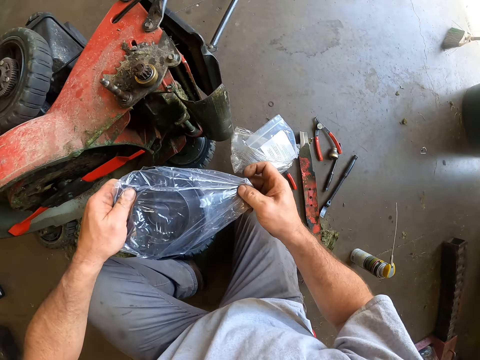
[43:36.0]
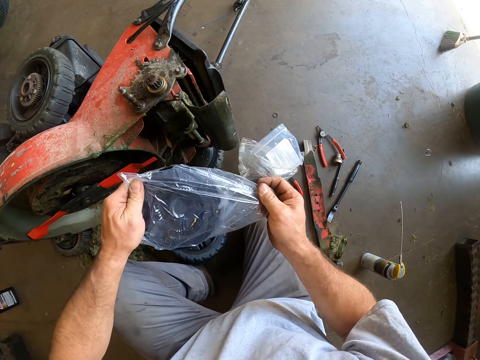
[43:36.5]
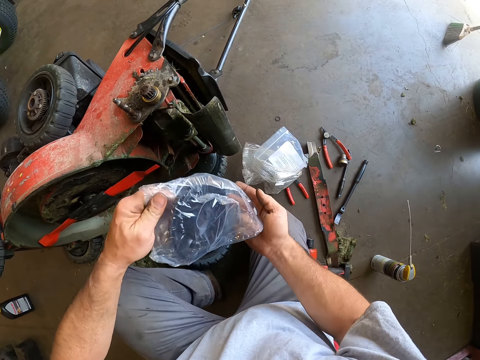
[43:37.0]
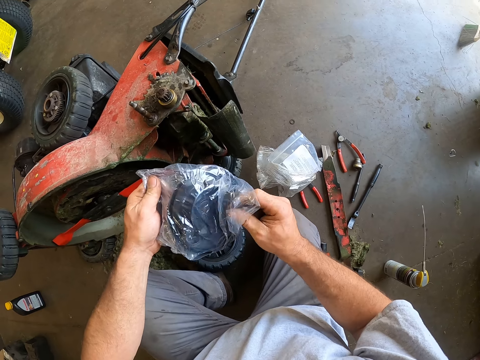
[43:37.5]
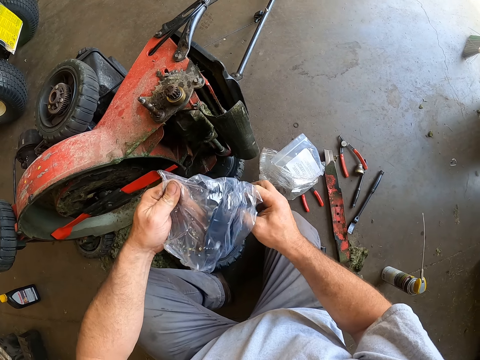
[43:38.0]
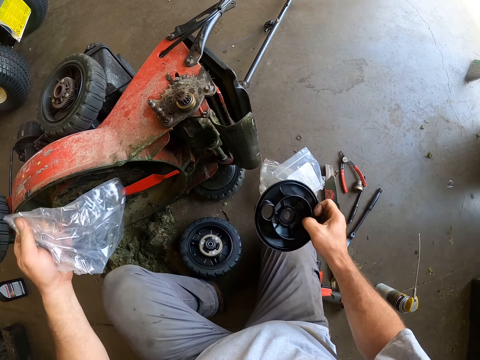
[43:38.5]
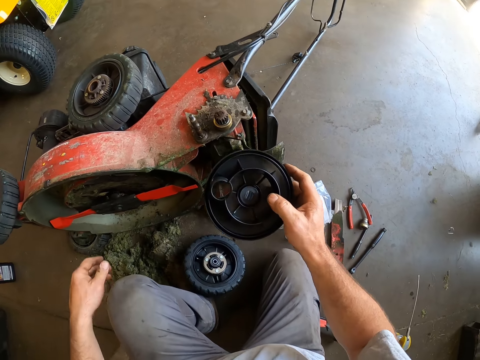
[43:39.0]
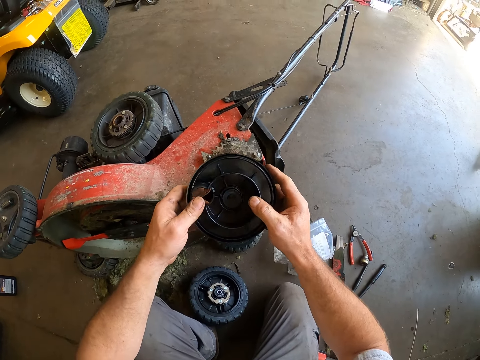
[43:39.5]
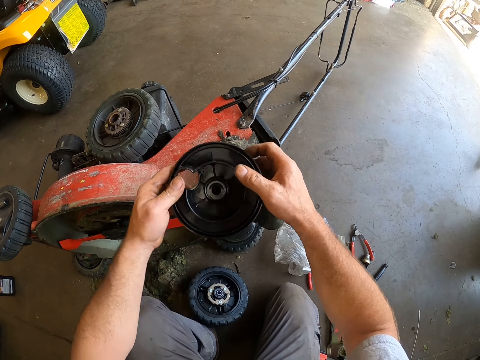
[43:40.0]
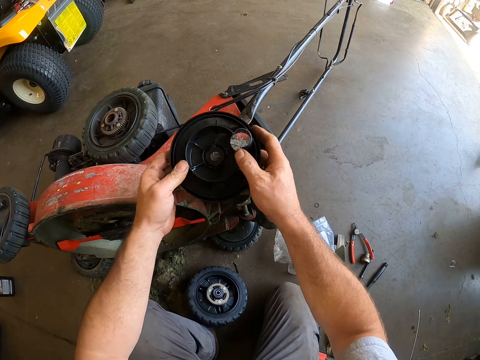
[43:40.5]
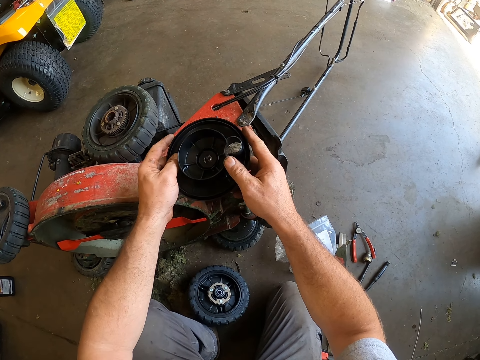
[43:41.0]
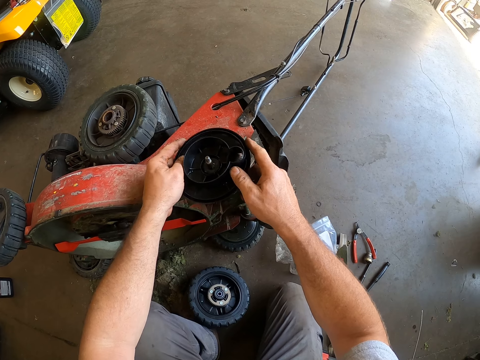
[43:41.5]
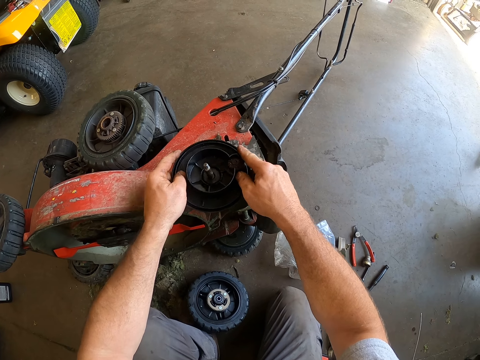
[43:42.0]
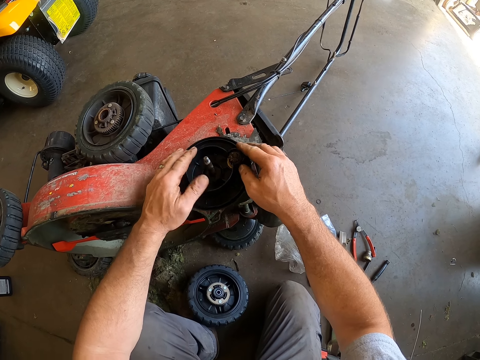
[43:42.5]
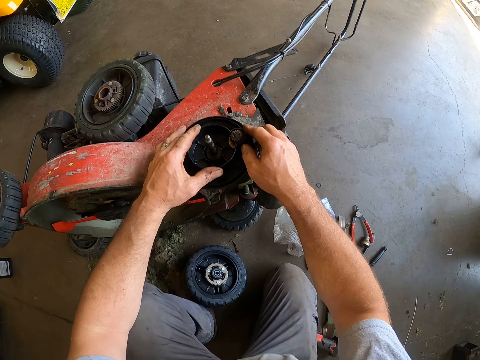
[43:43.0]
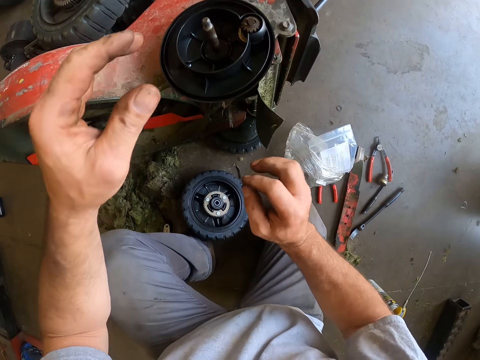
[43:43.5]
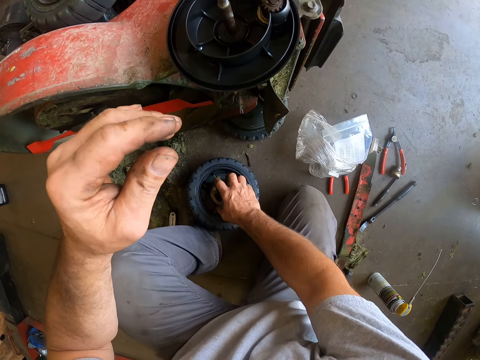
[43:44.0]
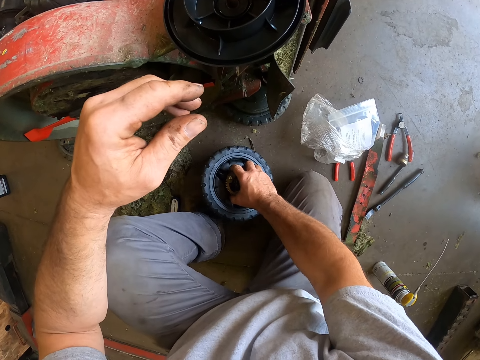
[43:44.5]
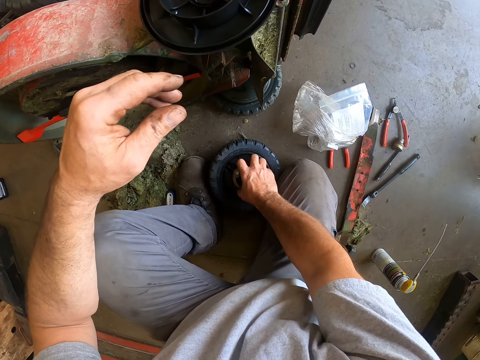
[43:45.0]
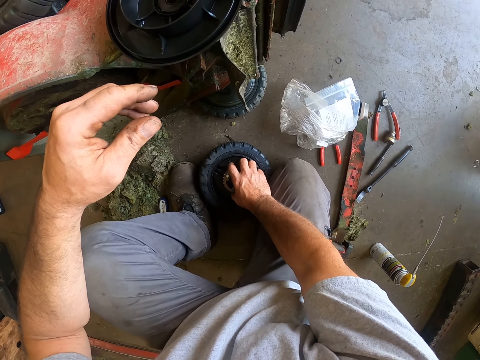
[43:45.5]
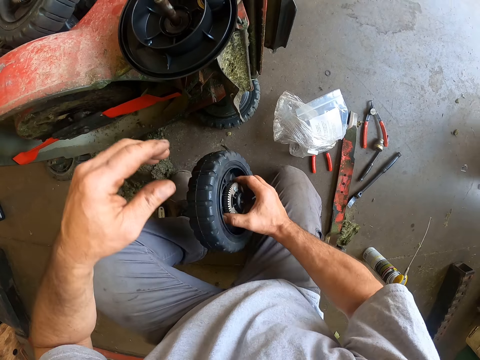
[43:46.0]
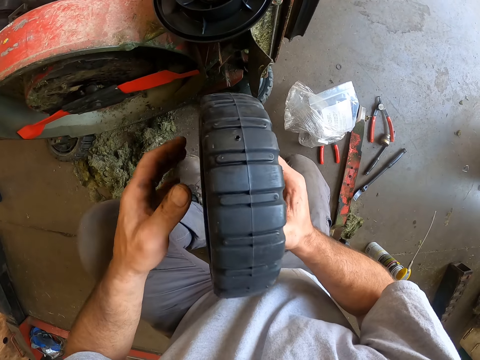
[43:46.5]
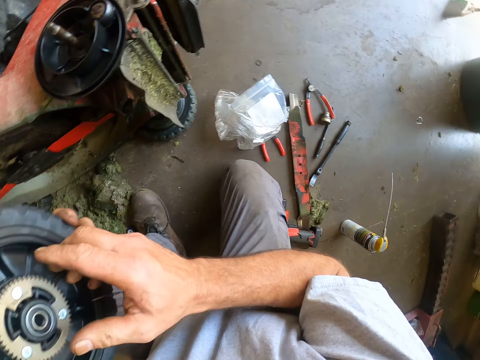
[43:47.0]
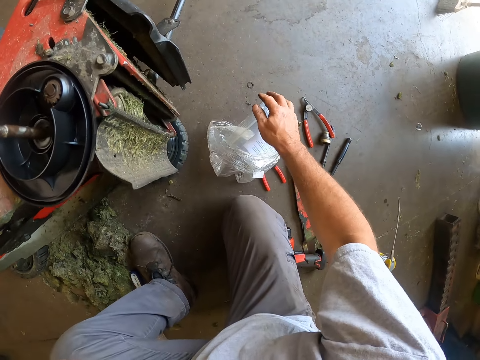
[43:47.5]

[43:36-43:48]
The camera wearer removes the plastic bag. They look at the center disc. They attach the rim of the tyre to the lawn mower. They pick up the tyre from the floor.

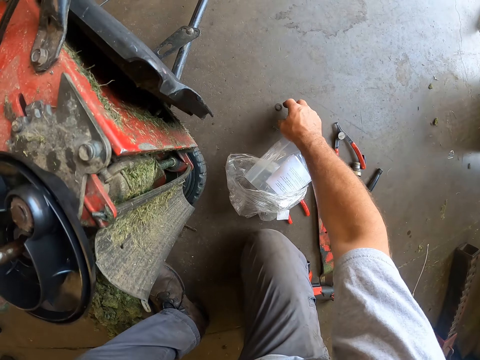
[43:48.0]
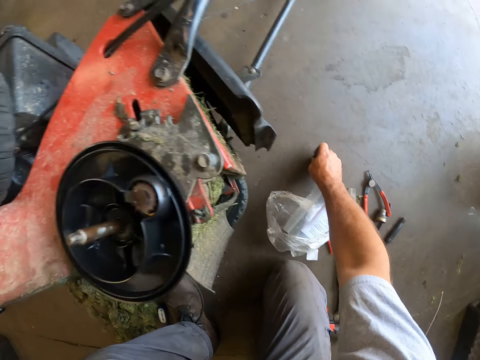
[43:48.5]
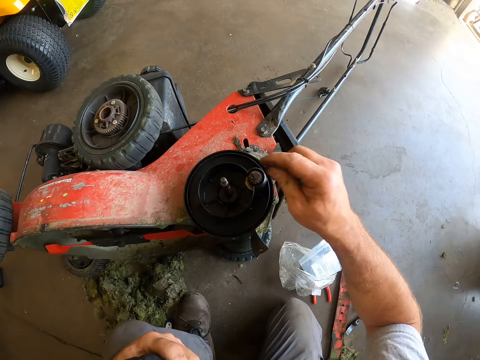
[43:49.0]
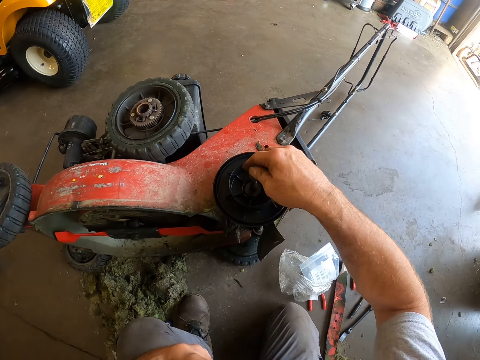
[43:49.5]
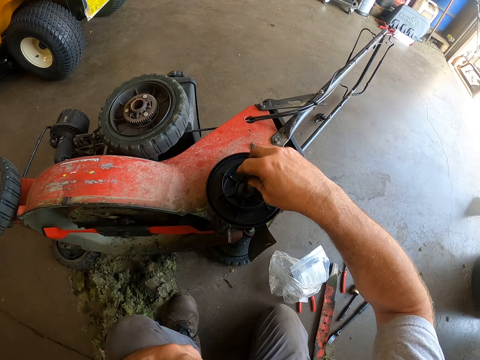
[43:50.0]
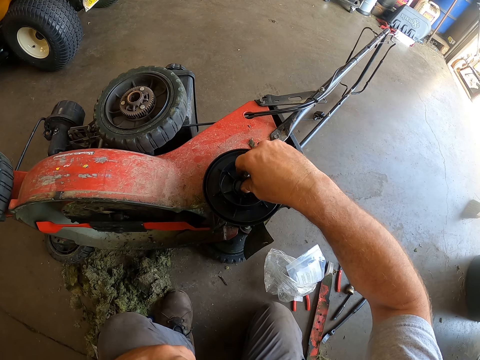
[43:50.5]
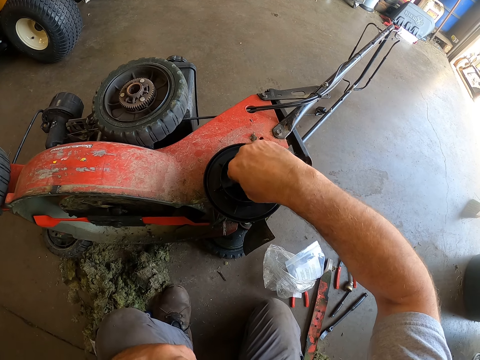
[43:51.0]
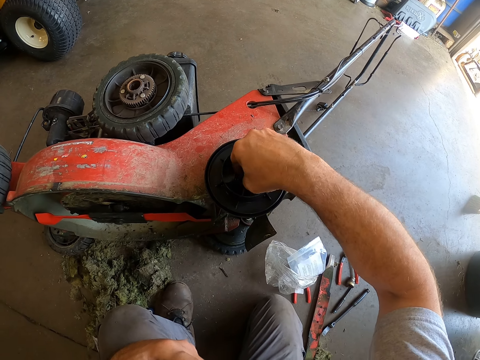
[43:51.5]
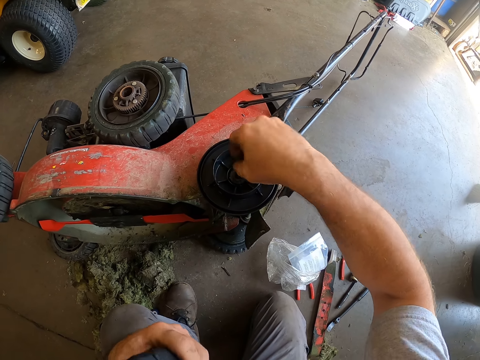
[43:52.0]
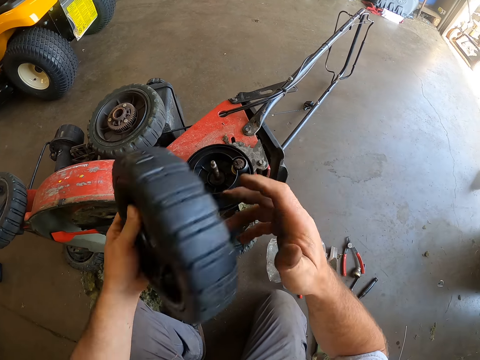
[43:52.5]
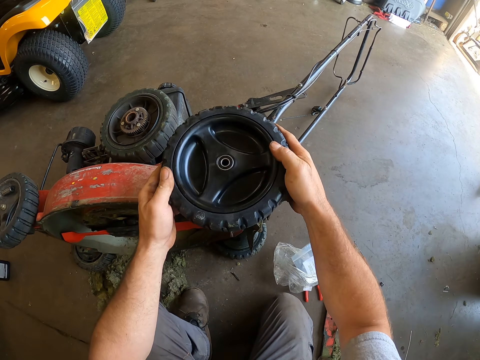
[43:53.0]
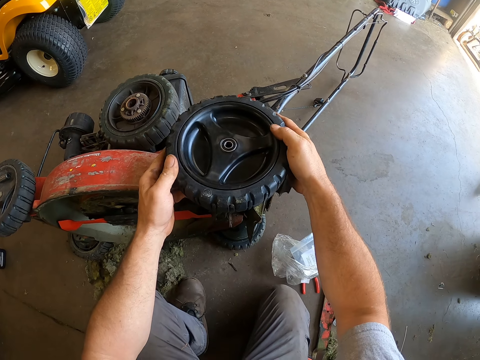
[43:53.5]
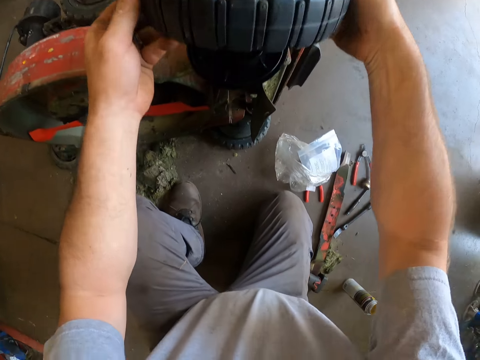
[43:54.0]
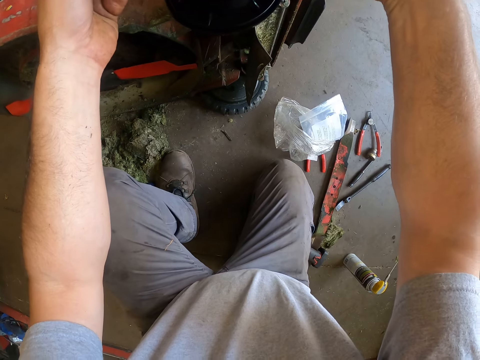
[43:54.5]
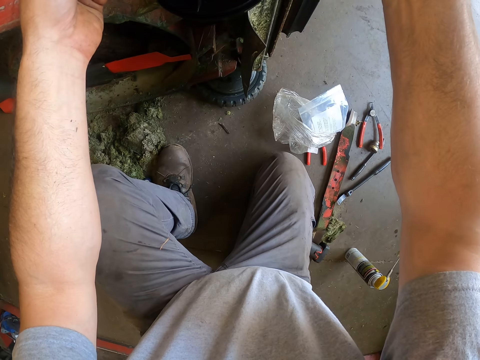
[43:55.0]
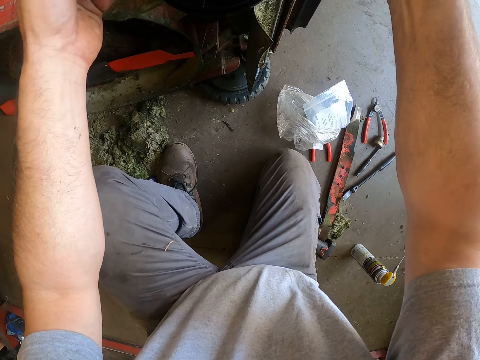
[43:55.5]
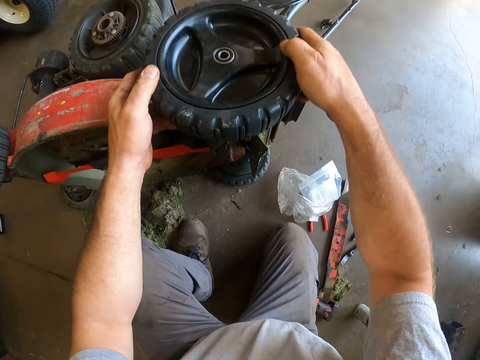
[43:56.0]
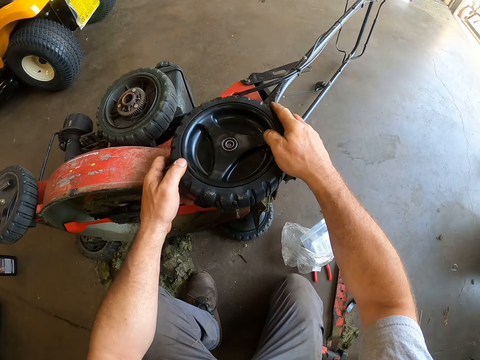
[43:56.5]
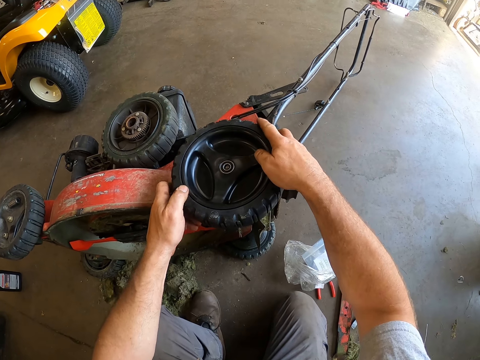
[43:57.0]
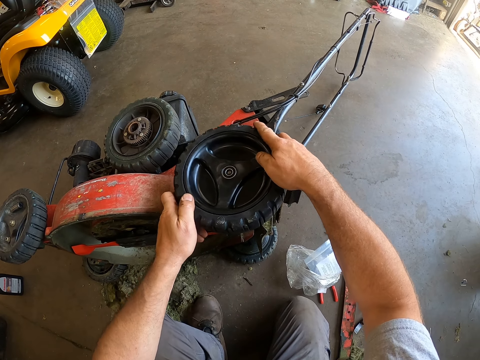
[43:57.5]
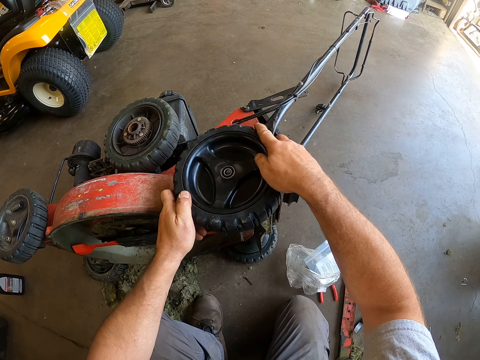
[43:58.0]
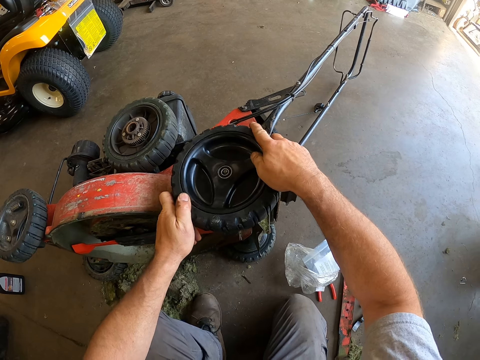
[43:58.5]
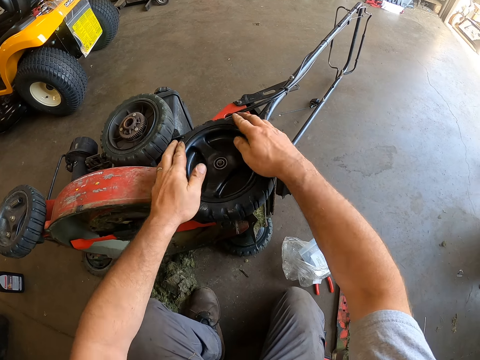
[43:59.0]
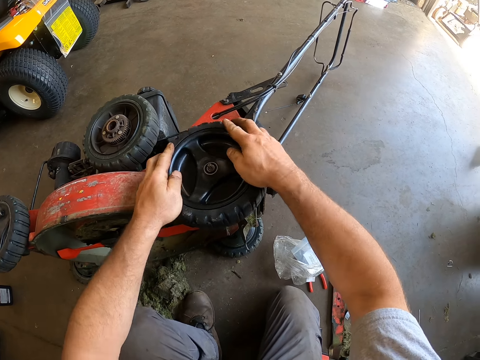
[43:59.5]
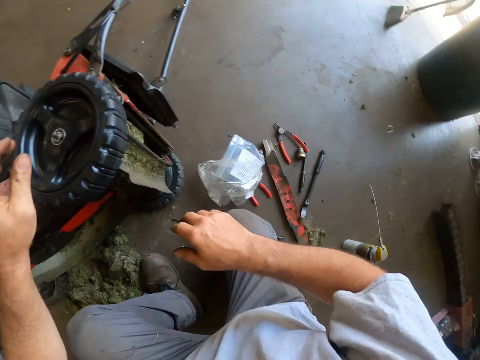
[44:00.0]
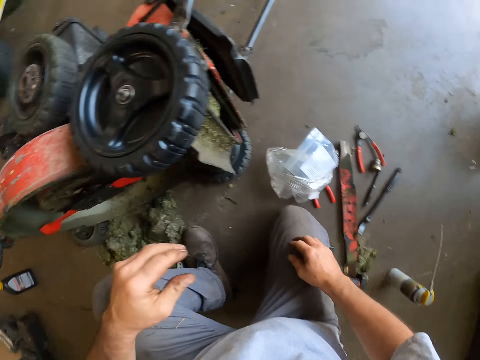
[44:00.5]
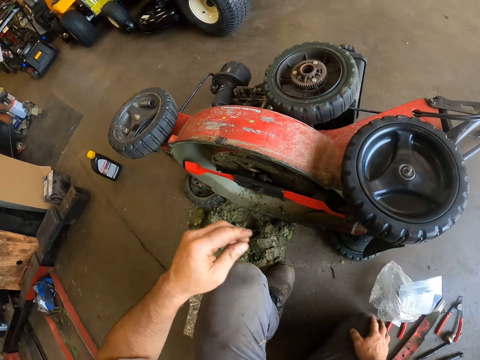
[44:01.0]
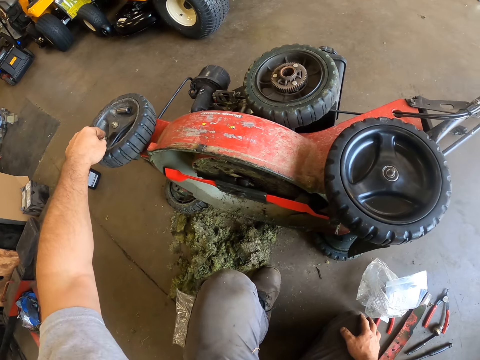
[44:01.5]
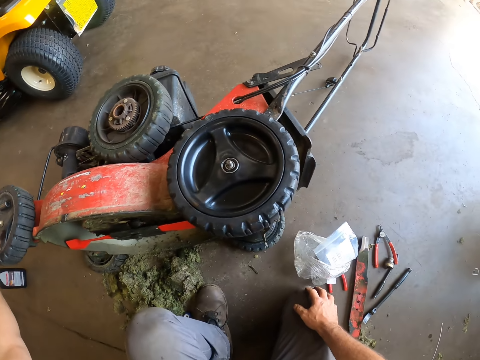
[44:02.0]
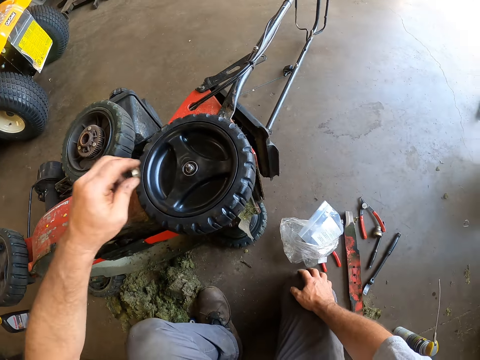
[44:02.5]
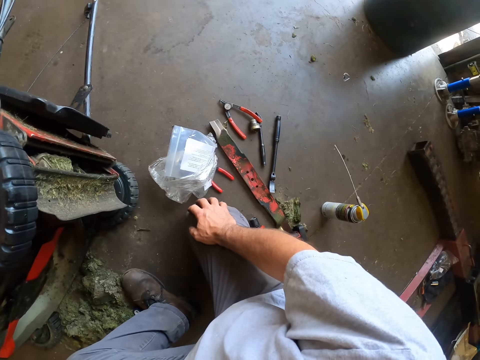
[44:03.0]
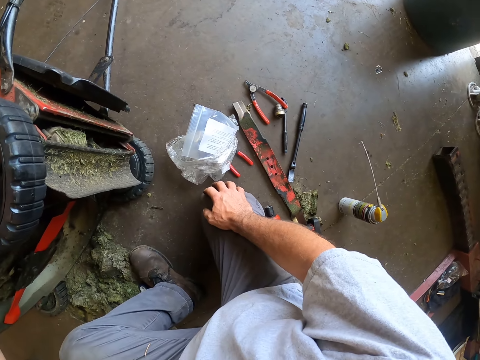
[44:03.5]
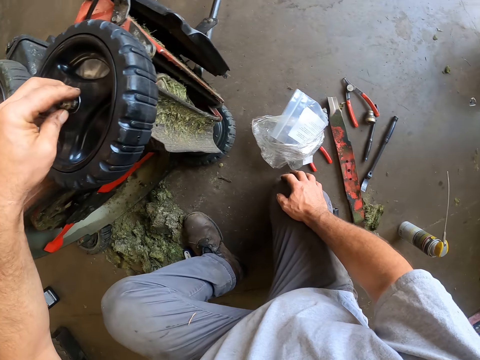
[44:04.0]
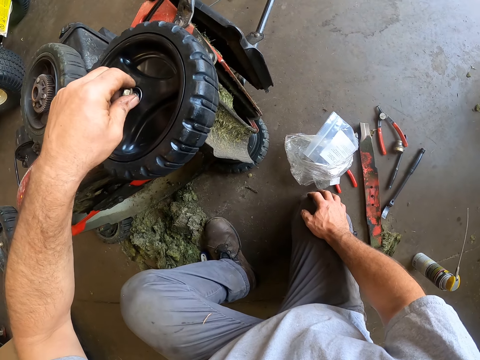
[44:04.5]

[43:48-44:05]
The camera wearer picks up a round rubber from the floor. They pick up the lawn mower blade. They attach the rim of the tyre. They fit the lawn mower blade in the center disc. They attach the tyre on the tyre rim. They pick up a screw or flank socket from another tyre. They attach the screw to the tyre.
